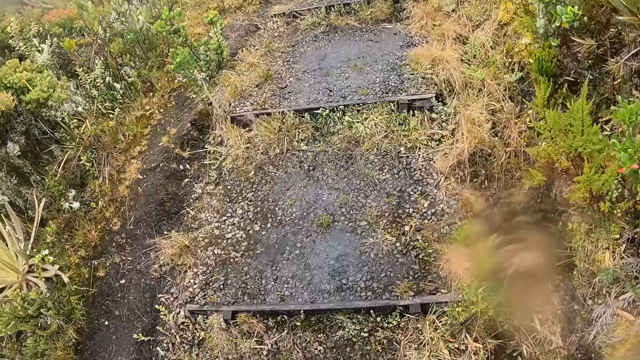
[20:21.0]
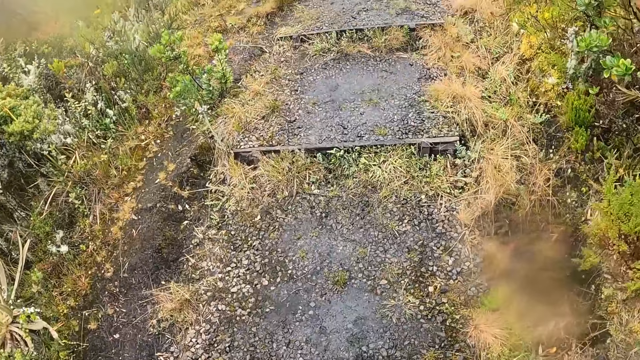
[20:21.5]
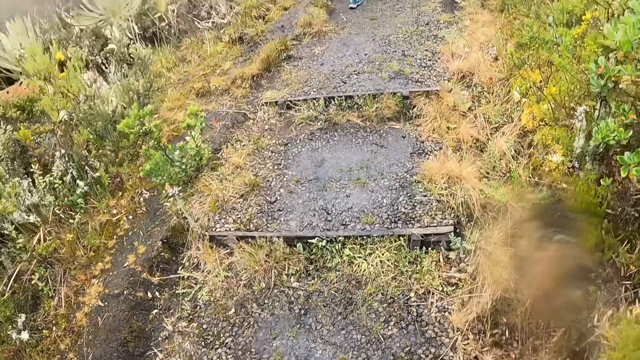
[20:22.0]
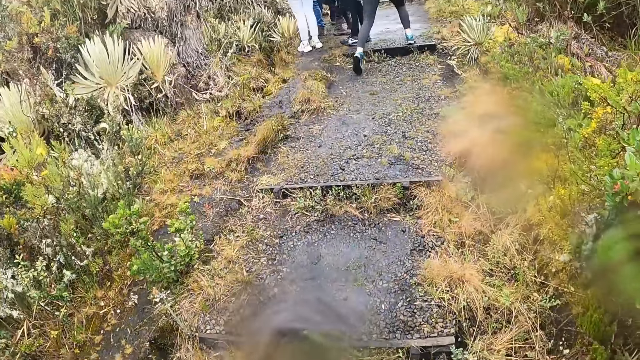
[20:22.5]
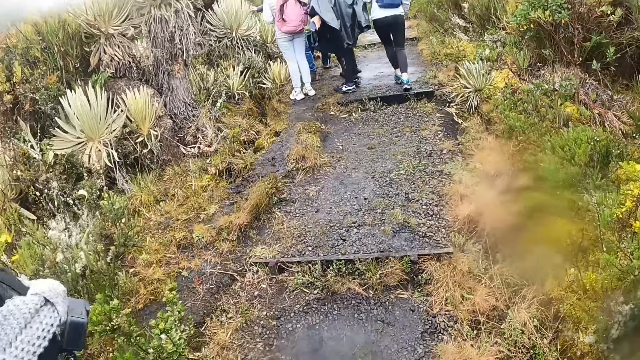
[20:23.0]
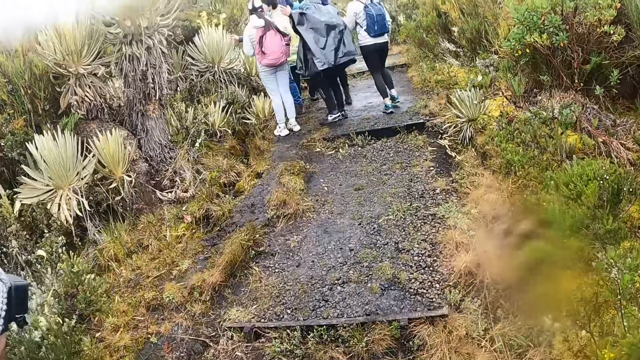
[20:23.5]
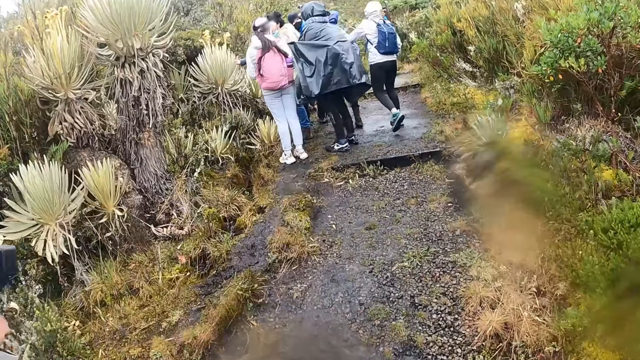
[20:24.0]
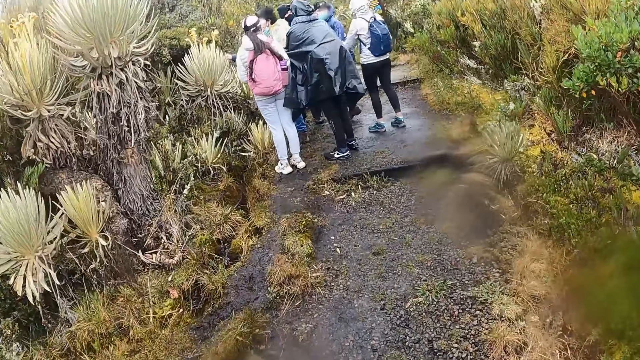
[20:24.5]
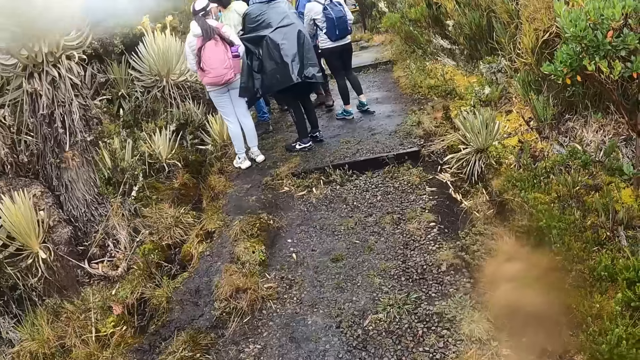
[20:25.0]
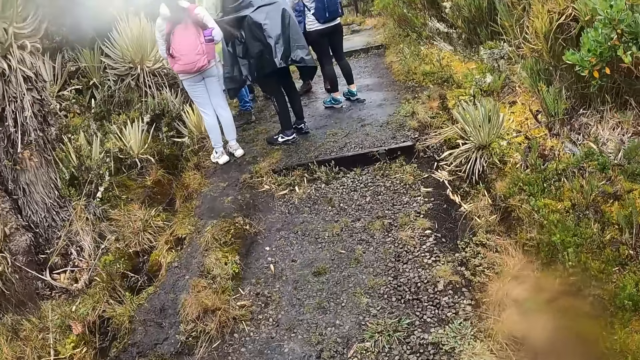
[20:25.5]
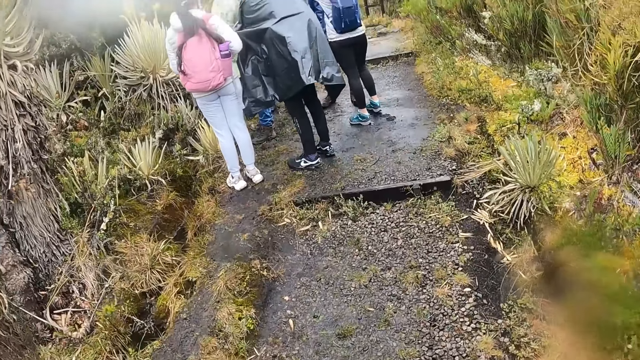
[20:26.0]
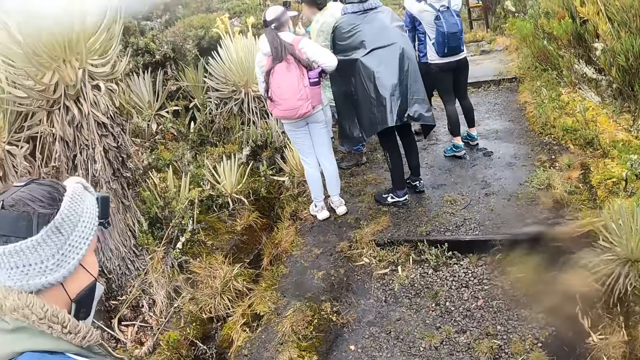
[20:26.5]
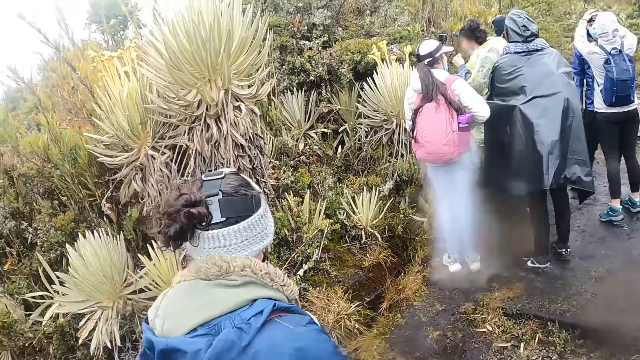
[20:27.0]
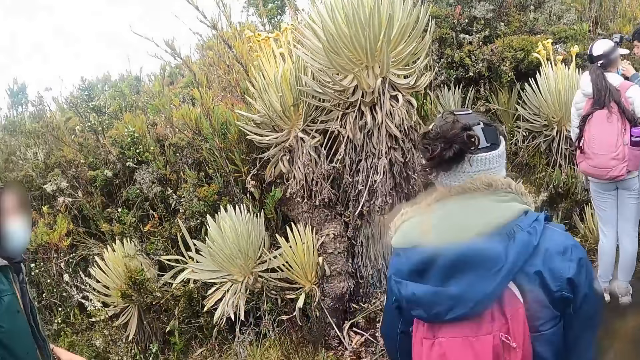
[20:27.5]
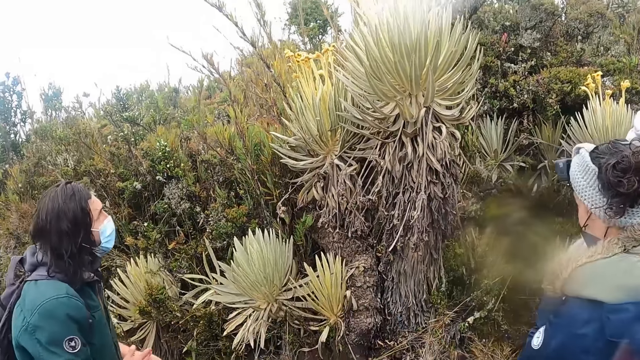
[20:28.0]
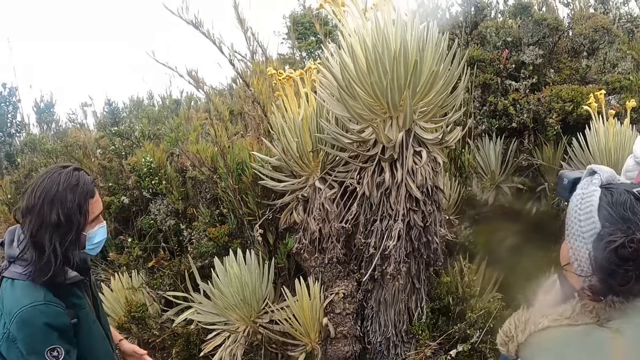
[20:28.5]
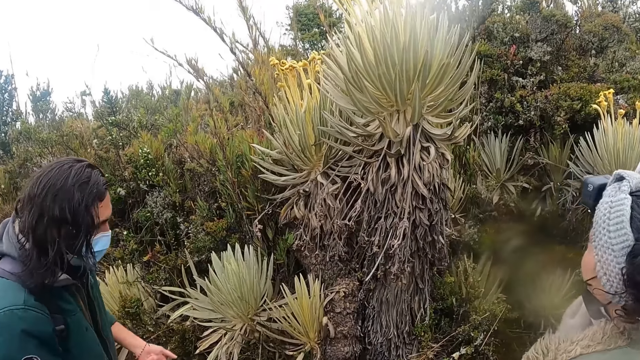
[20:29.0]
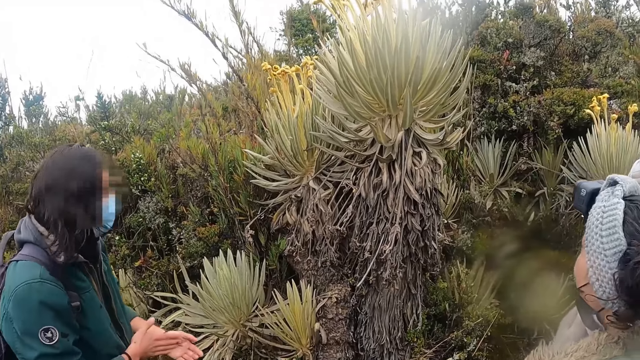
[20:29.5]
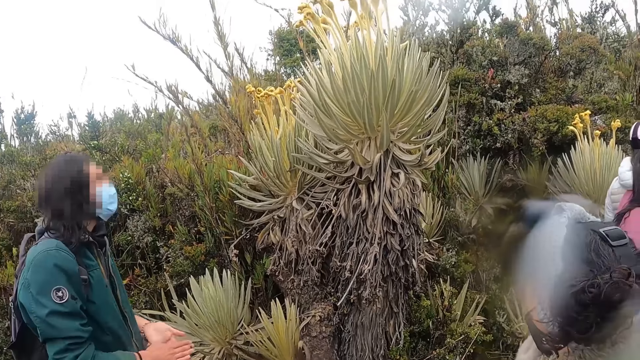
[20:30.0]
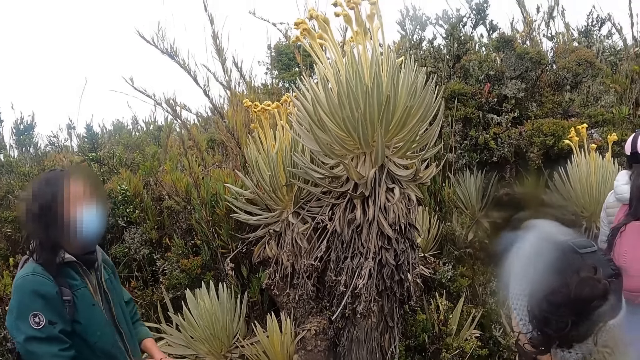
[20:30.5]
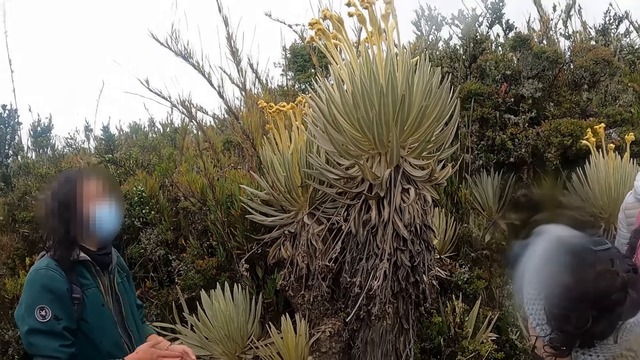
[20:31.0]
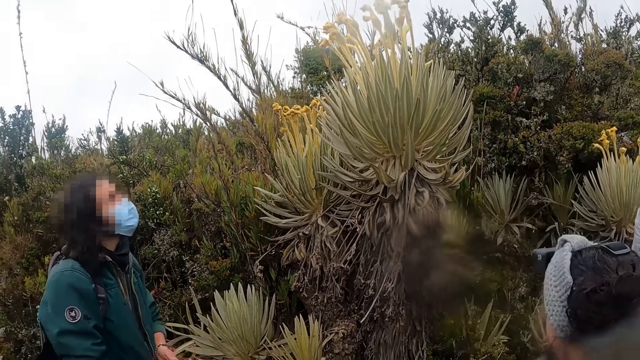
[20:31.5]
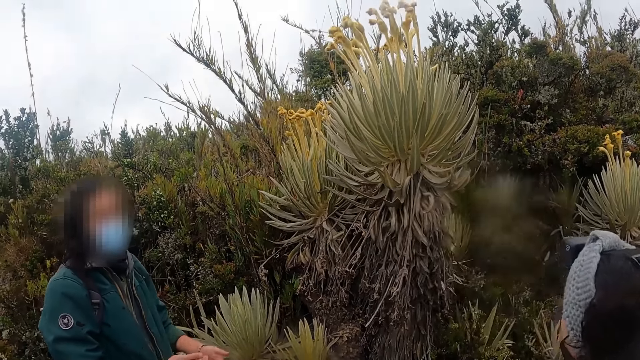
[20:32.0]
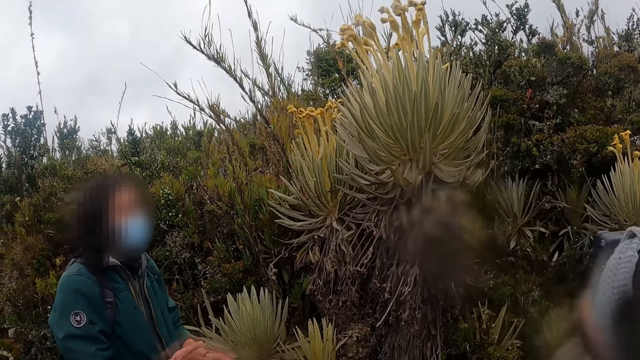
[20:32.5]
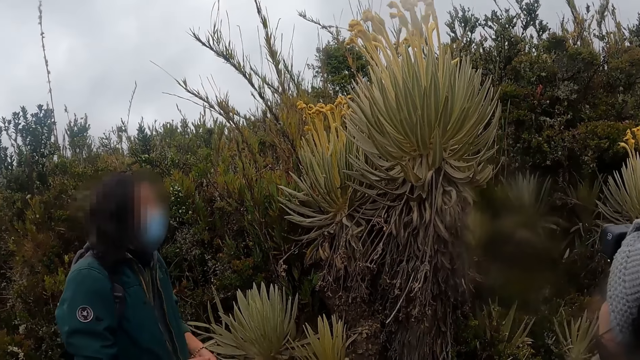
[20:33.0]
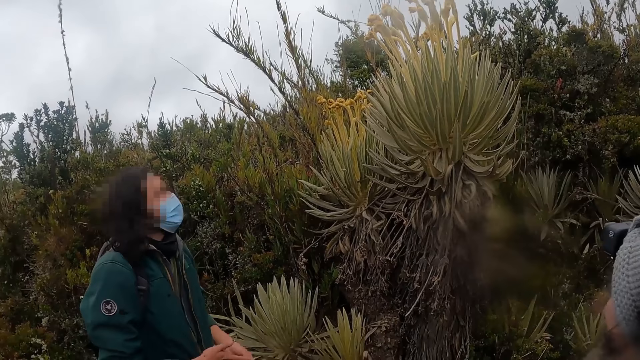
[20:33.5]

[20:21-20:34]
The camera wearer stands in the field.

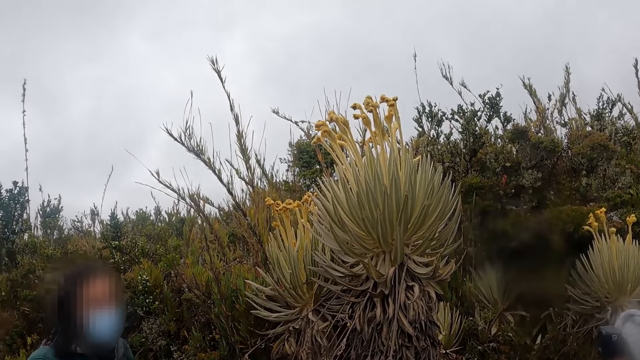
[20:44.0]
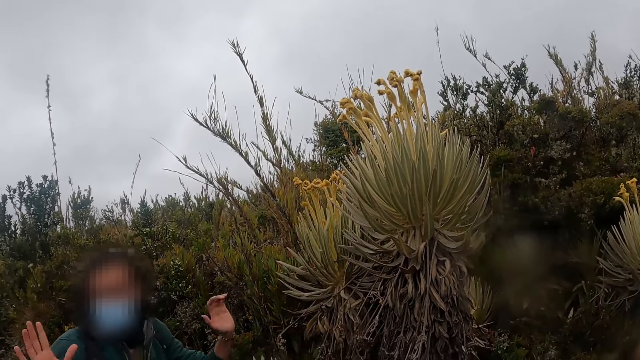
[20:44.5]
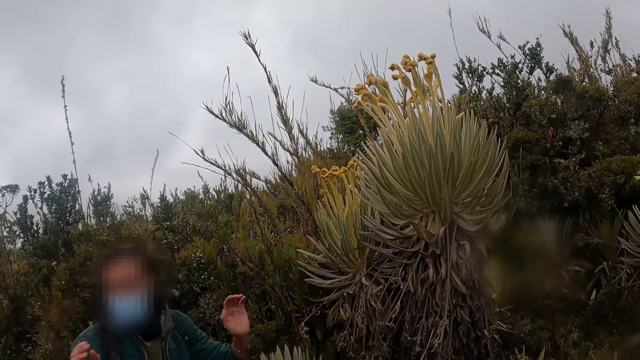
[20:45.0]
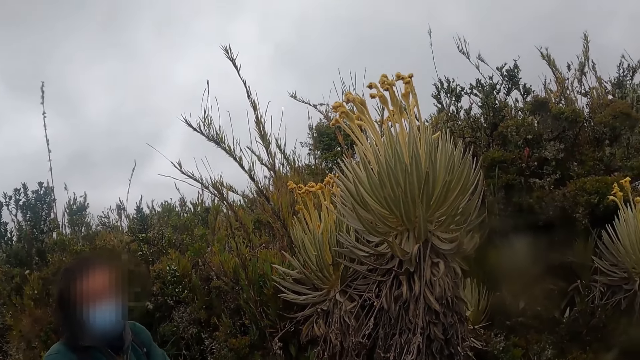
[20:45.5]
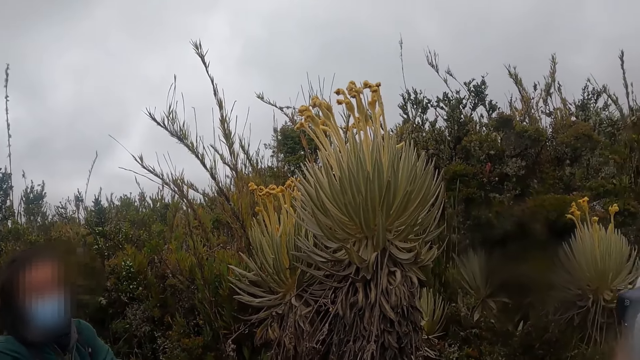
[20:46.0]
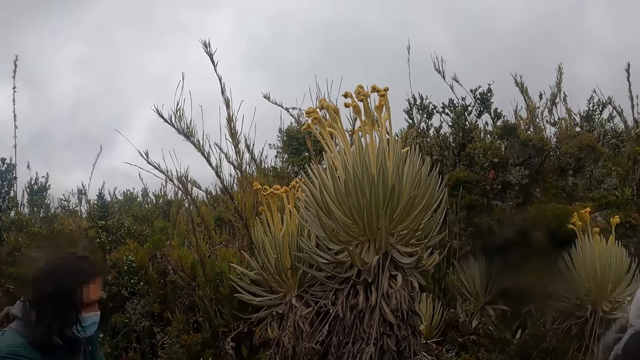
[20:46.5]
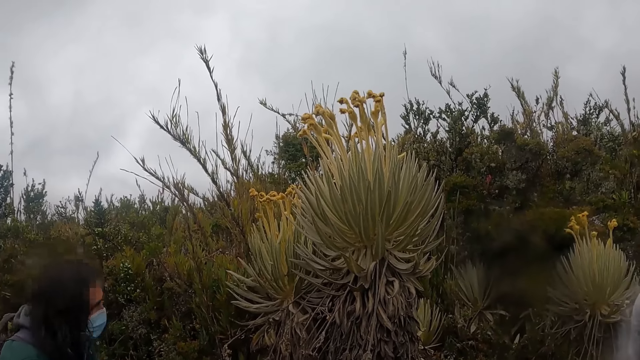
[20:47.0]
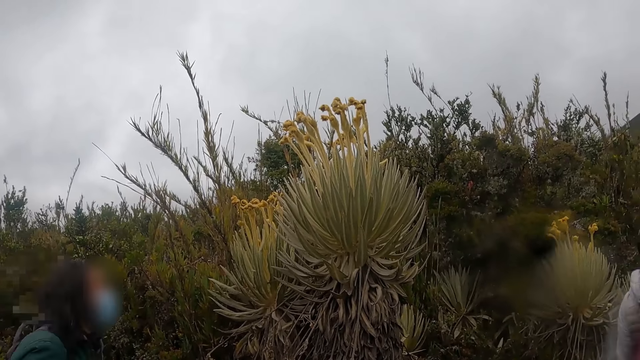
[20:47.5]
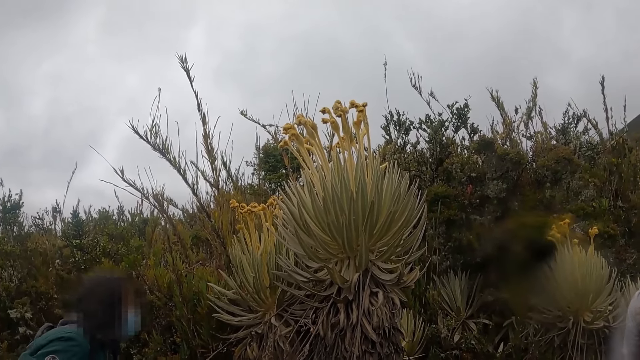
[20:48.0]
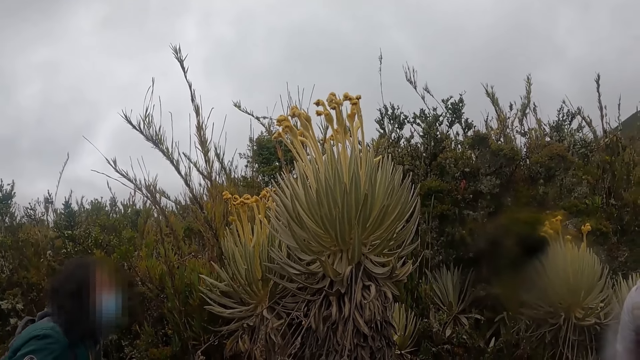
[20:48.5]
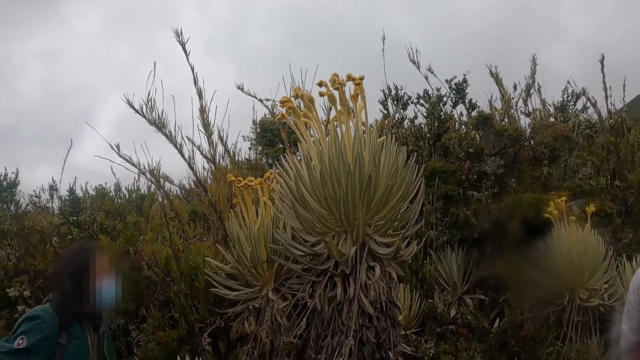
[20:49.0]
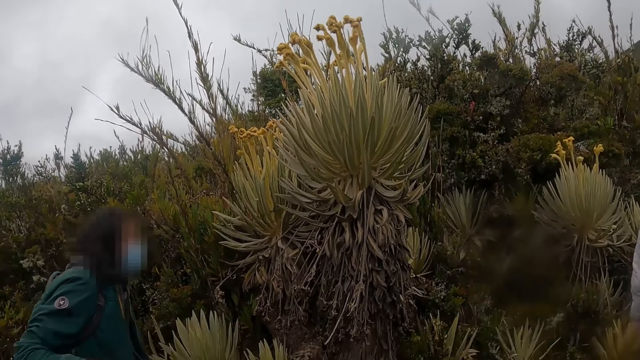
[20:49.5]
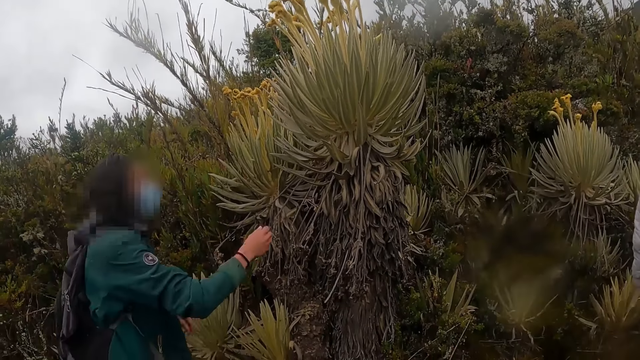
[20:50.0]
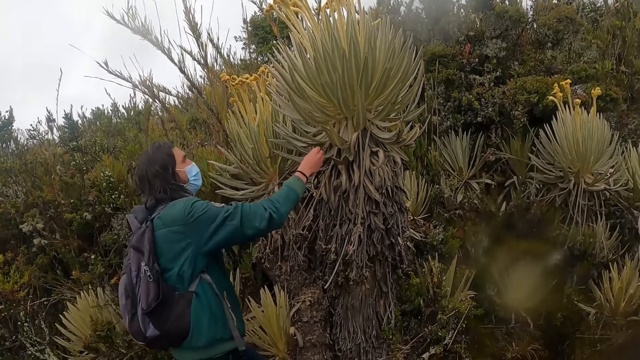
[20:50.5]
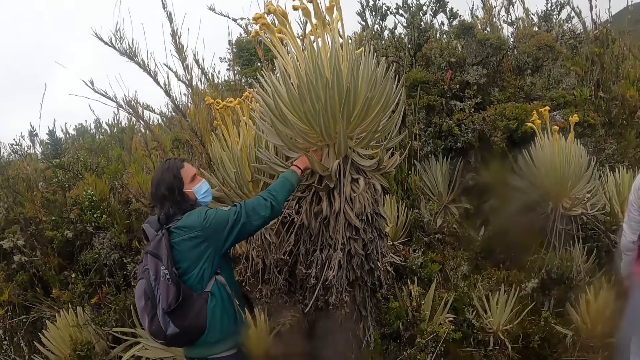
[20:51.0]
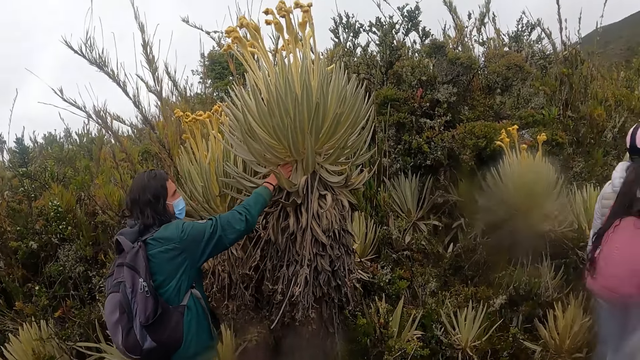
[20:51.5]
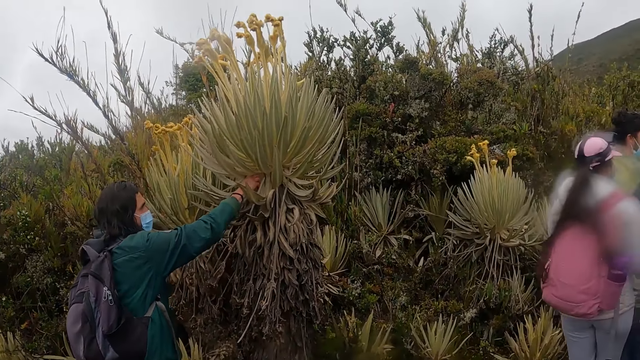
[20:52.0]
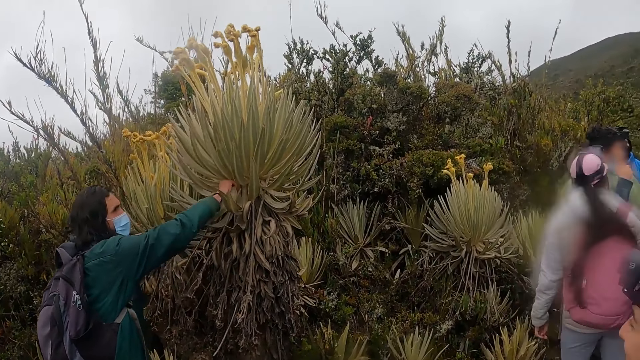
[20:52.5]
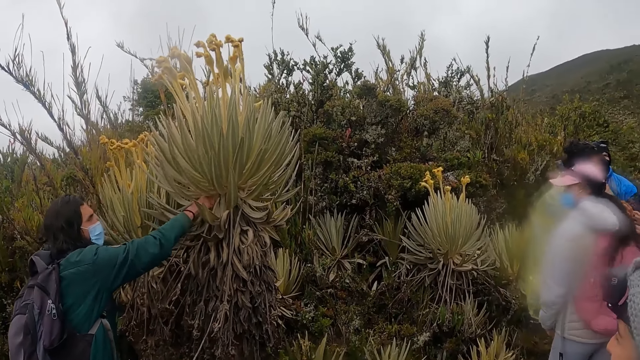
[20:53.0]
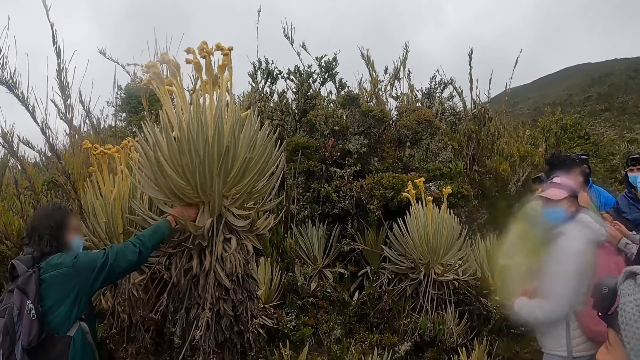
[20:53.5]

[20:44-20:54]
A man raises his hands up. The man lowers his hands. The camera wearer looks around the field. The man cuts an aloe vera leaf from the plant.
